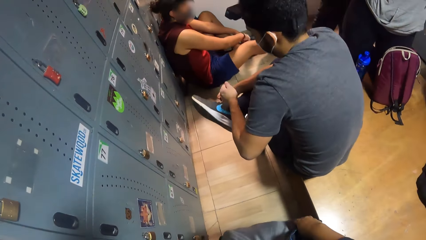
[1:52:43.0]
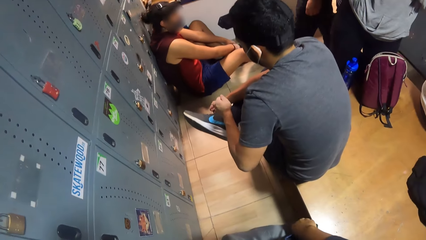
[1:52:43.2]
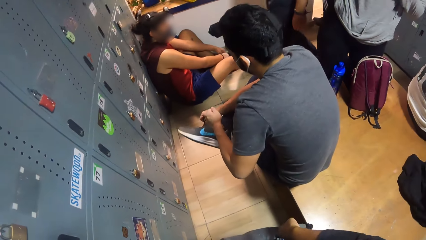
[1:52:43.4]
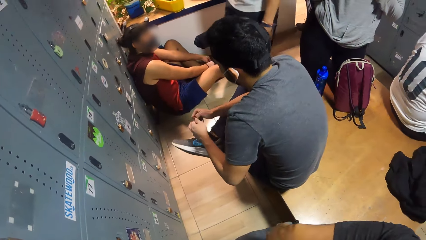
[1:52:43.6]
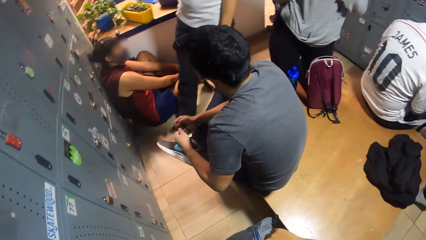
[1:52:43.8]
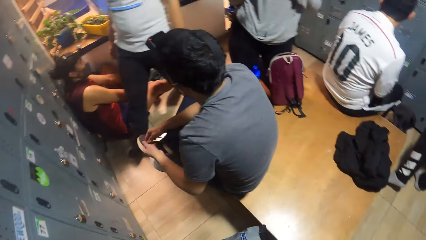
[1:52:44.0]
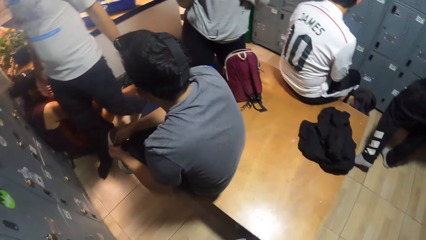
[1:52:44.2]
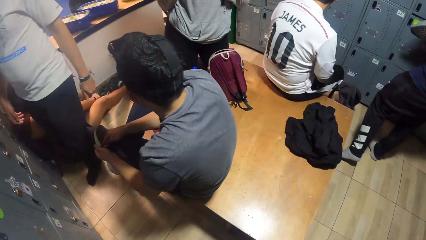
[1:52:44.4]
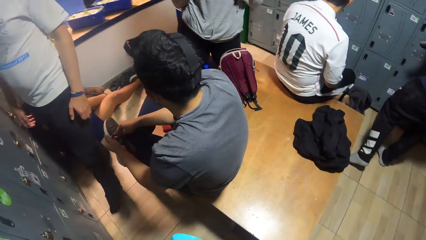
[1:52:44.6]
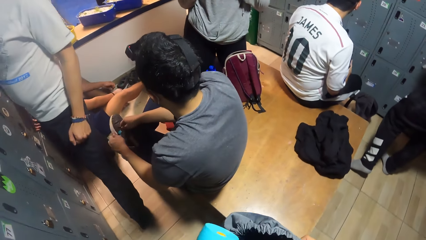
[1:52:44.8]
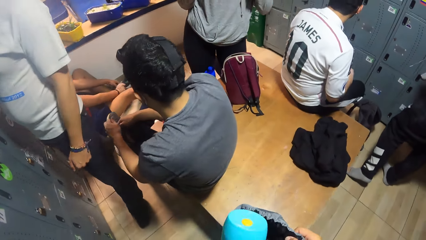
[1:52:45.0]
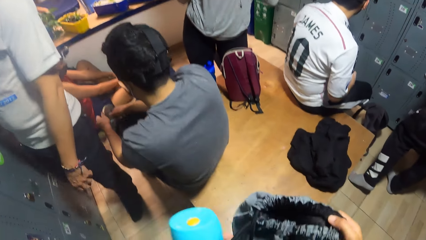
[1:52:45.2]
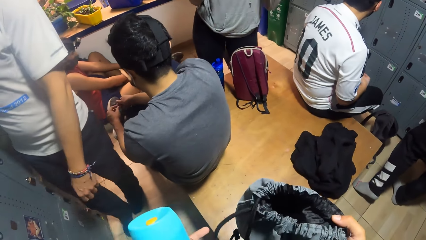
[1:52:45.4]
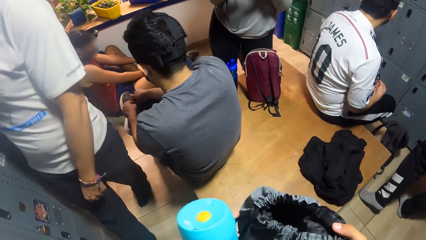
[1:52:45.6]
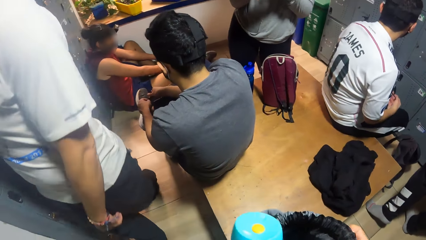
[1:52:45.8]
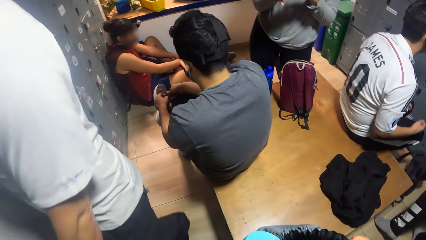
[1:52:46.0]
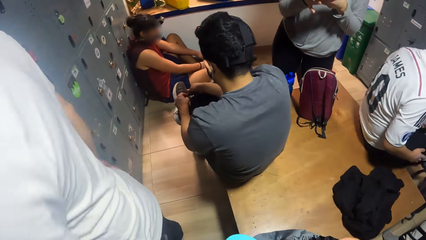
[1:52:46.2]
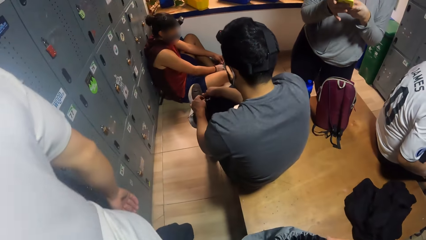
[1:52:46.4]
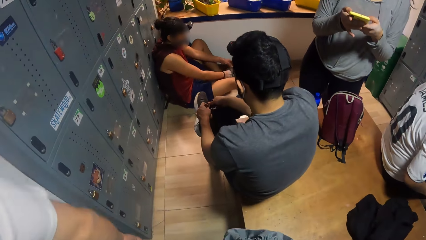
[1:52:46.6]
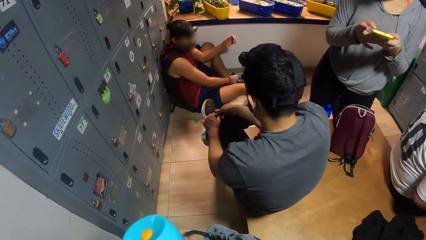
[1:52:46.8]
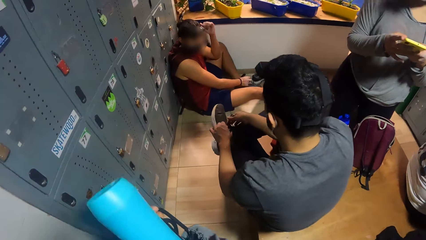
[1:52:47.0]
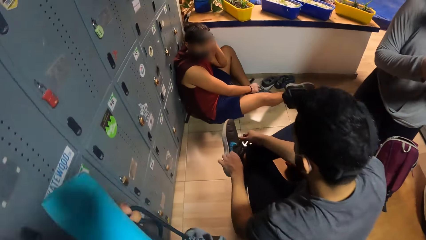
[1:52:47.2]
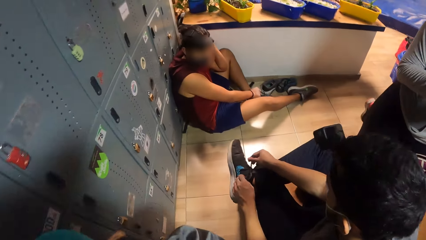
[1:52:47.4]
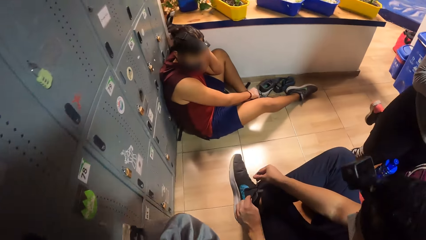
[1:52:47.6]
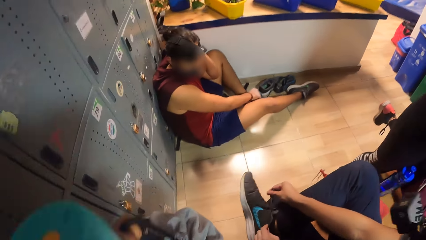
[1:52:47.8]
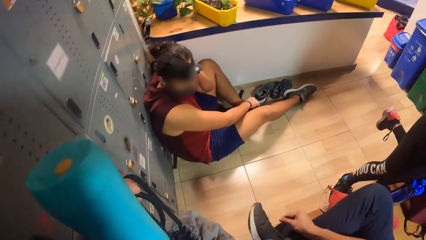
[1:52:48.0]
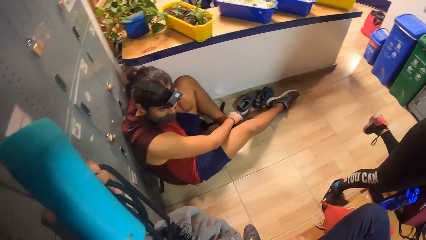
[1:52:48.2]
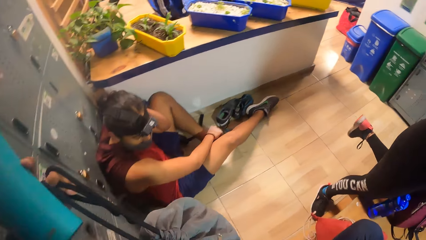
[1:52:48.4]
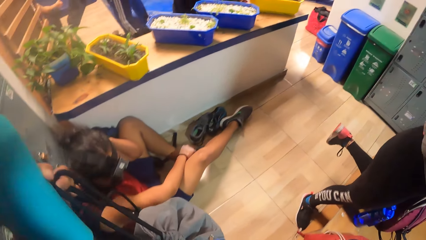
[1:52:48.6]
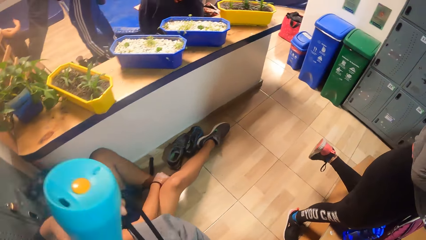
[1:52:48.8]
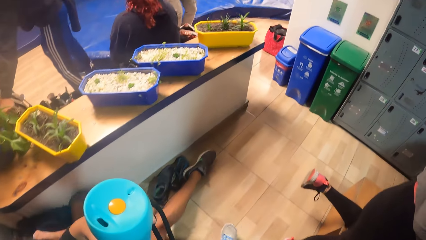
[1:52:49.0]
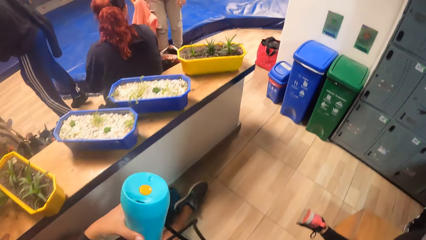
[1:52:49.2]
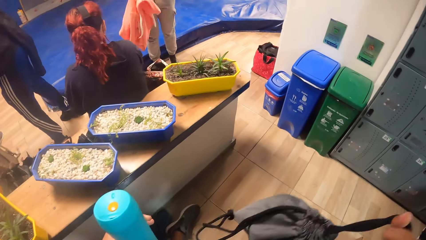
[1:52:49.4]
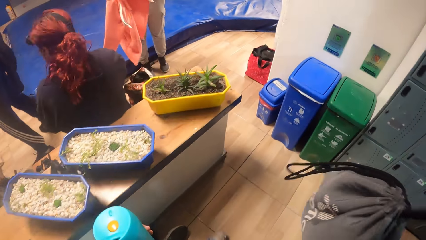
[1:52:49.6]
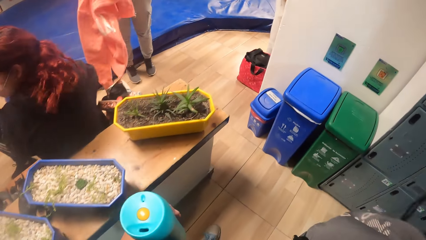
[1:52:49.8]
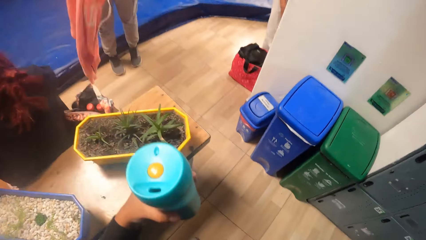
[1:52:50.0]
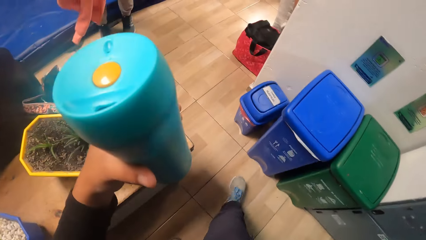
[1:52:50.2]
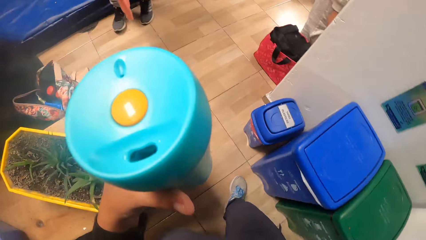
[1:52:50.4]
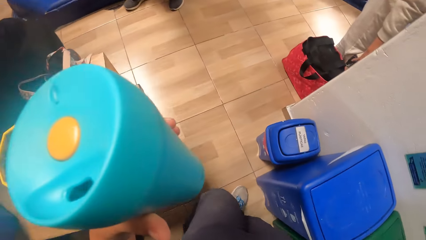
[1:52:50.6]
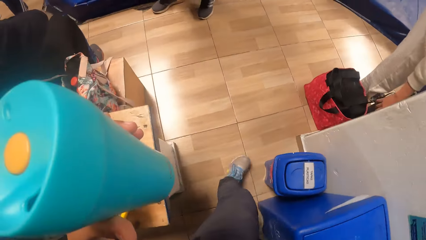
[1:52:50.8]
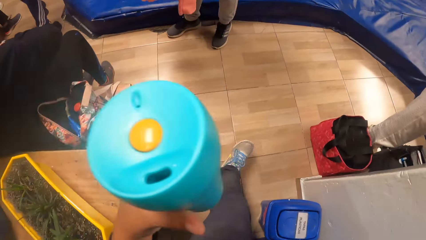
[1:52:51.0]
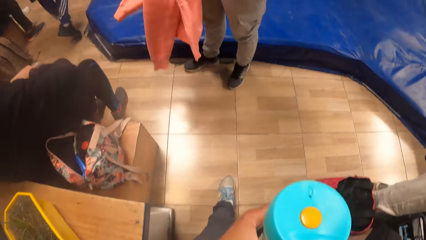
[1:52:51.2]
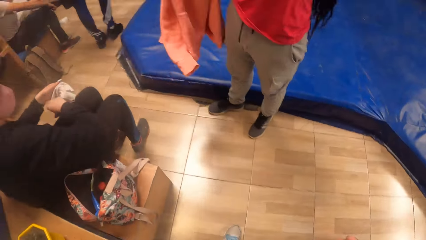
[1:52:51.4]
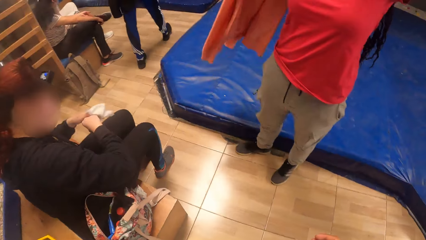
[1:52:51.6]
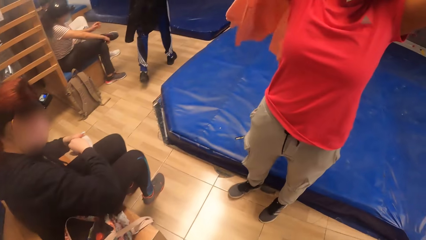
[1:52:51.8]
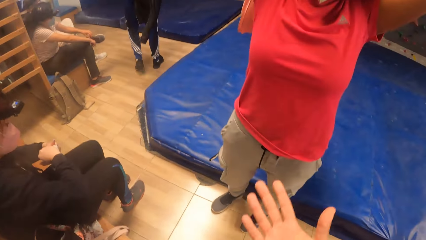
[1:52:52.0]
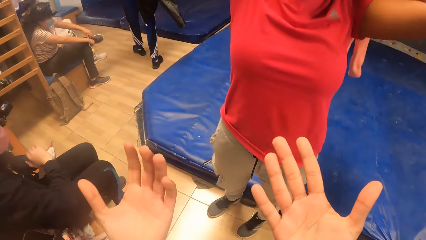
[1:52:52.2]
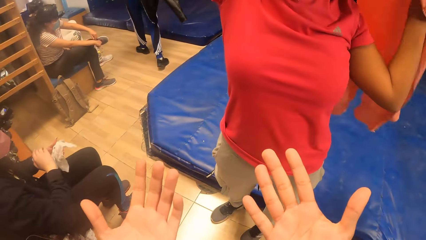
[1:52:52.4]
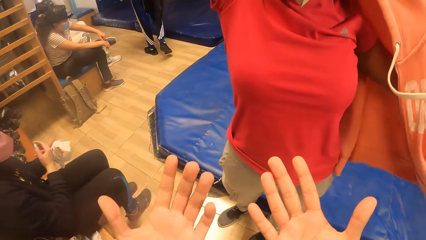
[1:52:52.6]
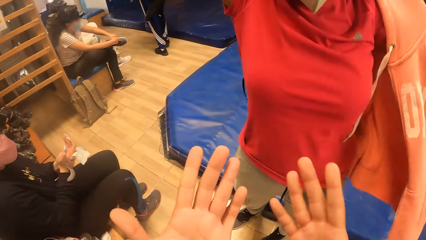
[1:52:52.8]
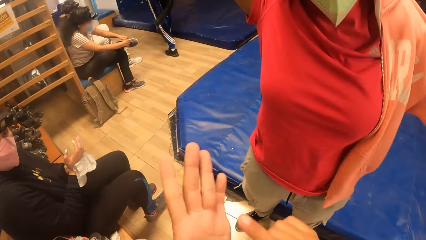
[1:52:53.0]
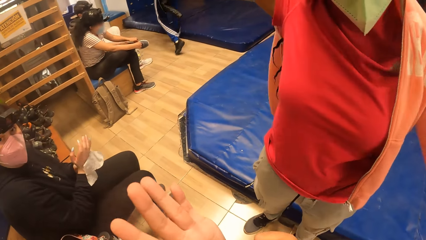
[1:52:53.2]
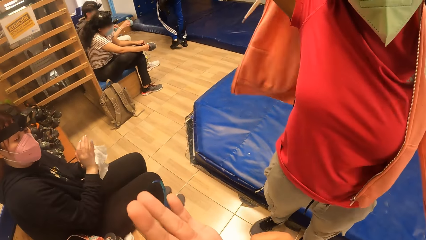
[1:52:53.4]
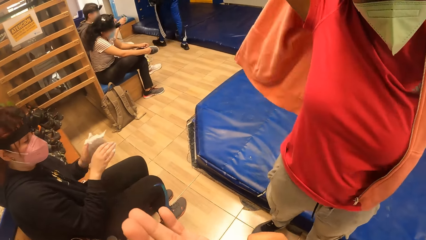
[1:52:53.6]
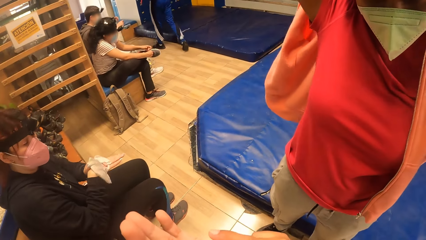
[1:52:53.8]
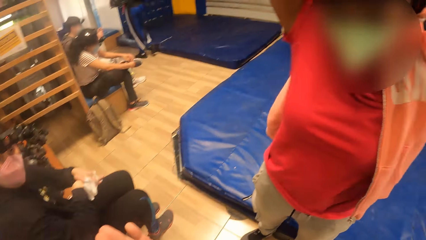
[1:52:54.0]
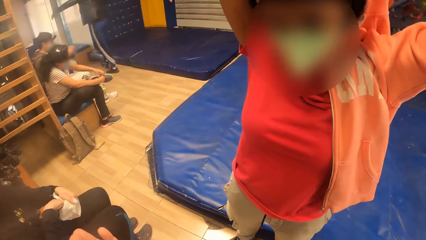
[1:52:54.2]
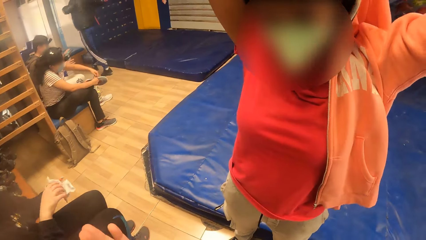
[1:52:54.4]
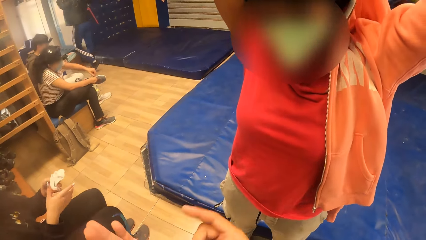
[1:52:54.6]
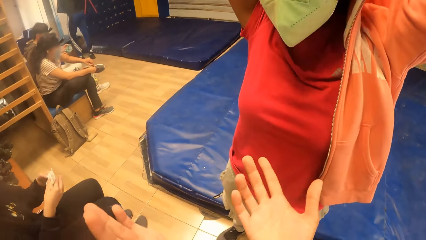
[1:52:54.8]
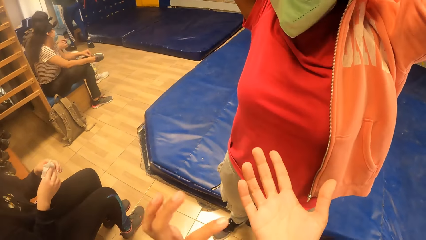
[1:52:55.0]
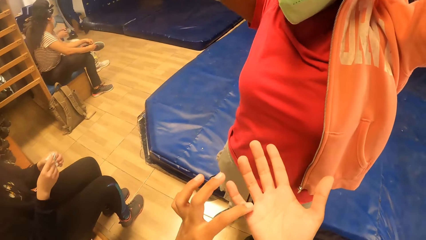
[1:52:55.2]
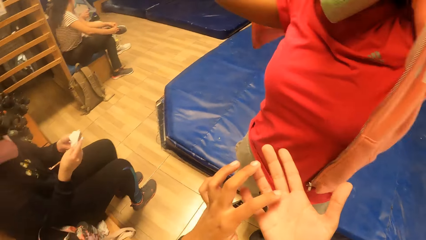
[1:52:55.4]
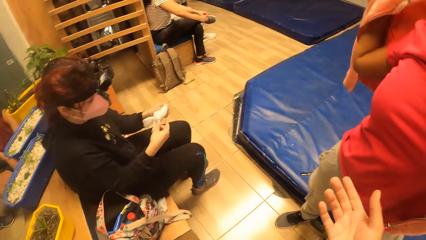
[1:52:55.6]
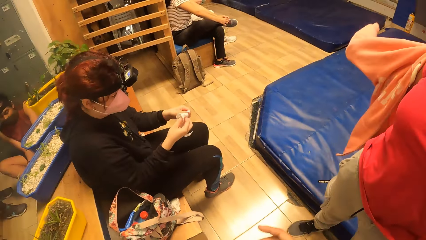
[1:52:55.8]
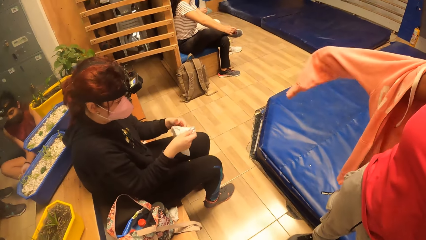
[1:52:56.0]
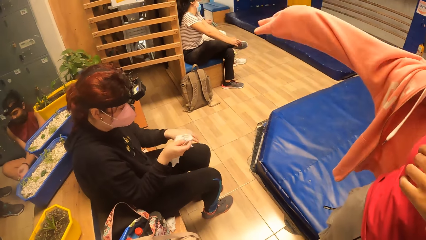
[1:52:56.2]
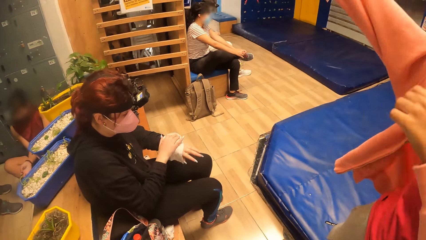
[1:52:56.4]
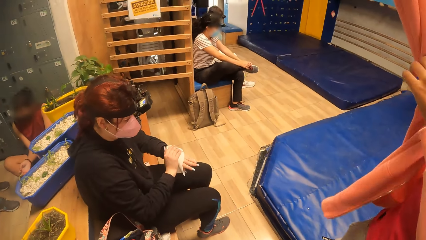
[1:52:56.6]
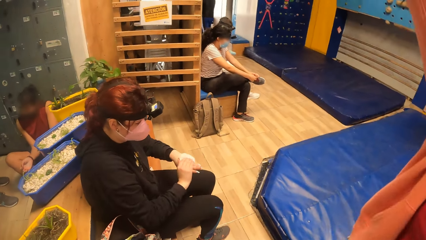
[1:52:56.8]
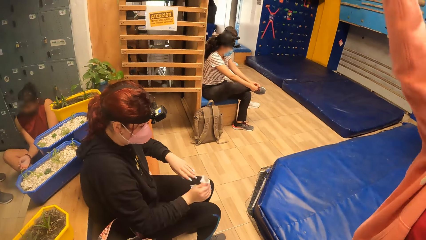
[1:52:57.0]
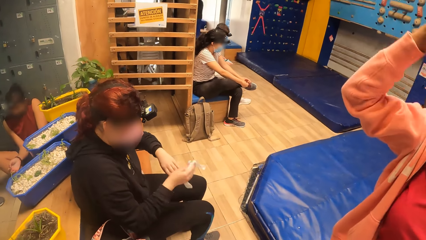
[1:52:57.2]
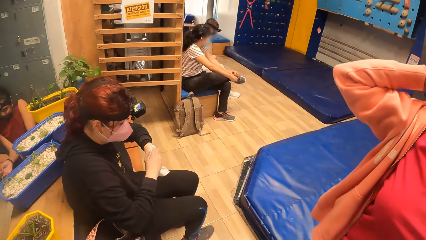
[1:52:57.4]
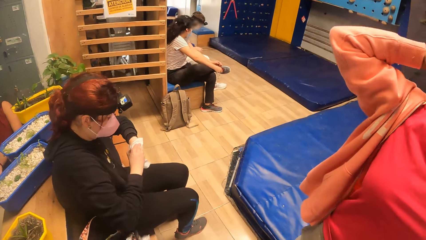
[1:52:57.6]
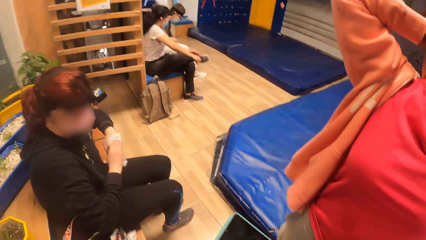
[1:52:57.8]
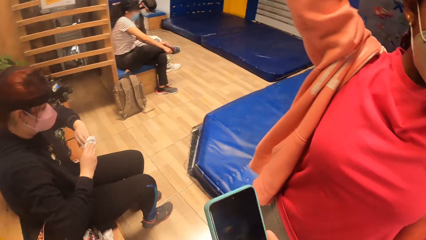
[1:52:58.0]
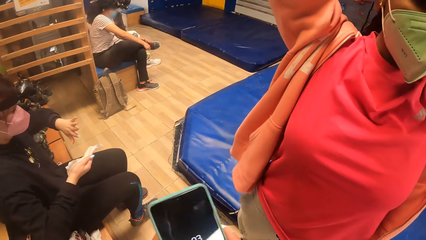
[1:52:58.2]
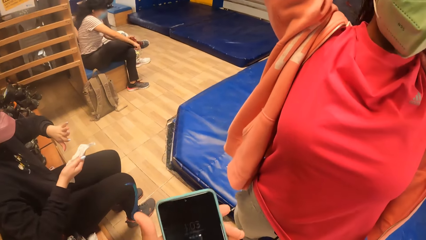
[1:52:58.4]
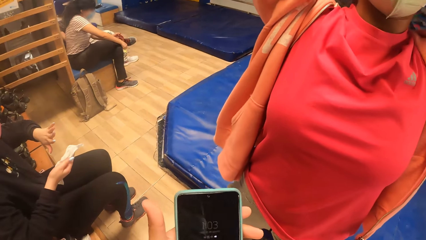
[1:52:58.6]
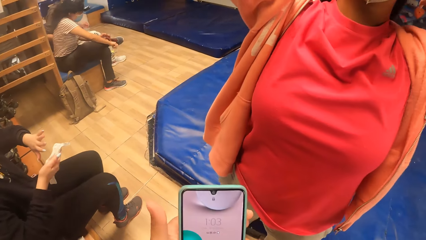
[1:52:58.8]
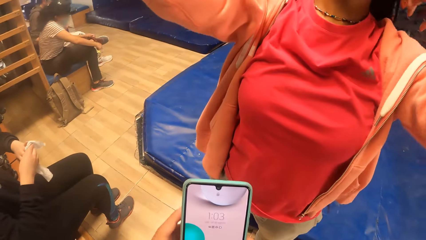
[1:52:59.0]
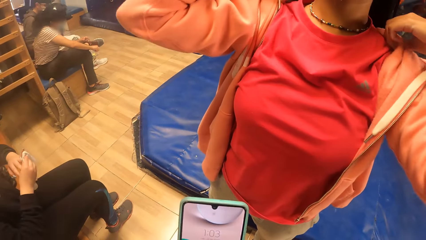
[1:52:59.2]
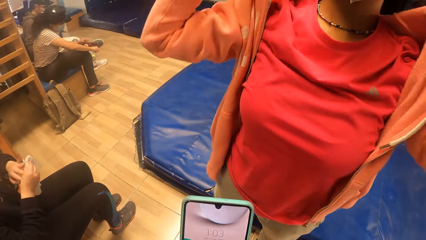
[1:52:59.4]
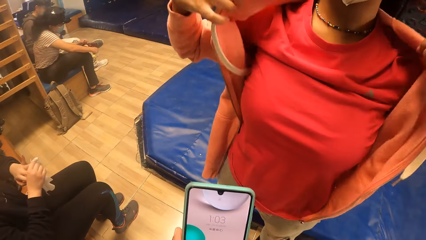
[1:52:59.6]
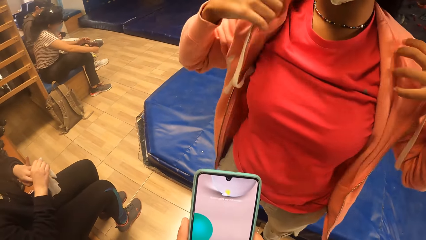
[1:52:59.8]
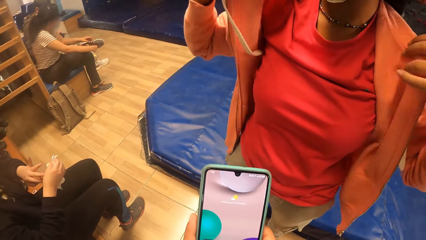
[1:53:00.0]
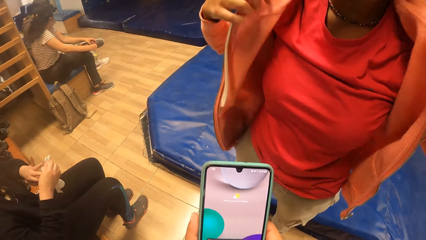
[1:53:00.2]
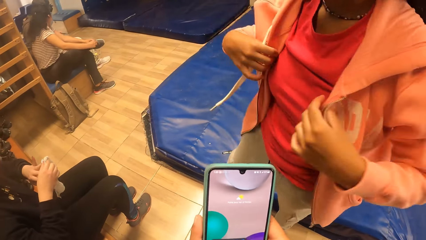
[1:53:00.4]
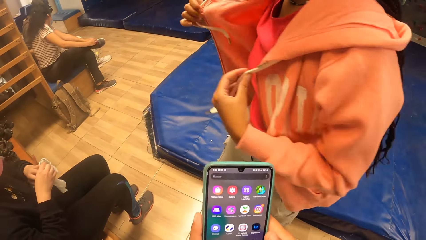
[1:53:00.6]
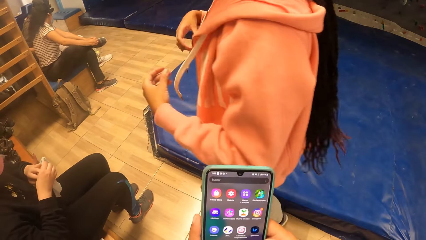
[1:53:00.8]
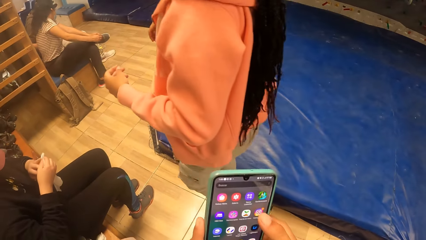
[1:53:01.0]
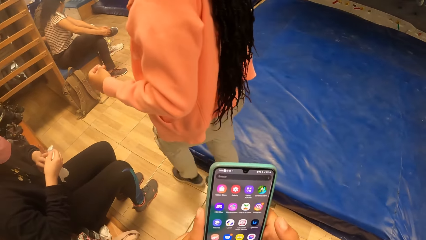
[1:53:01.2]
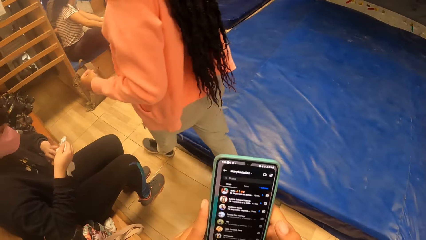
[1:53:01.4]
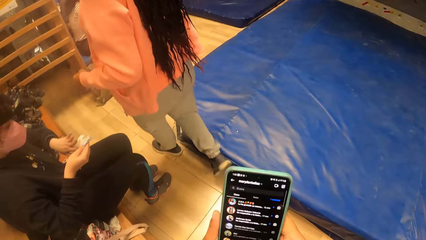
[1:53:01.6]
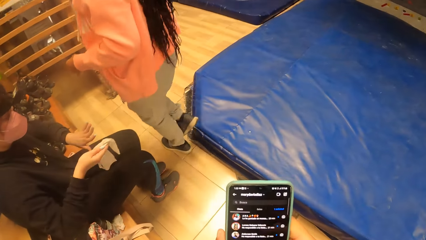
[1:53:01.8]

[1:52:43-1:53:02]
The camera wearer zips the bag. He walks around. A woman wears a hoodie. Another woman cleans her hands with a handkerchief. The camera wearer talks to a person. He holds a phone with his hands. He presses the phone with his hands.
